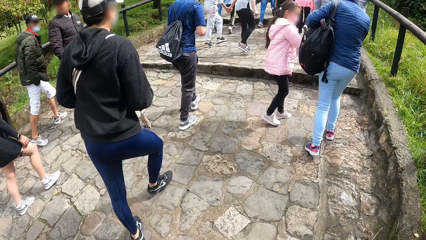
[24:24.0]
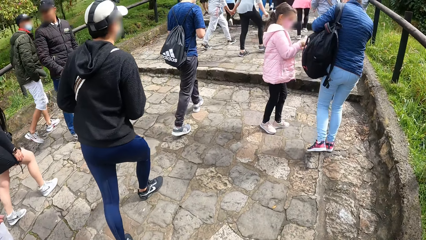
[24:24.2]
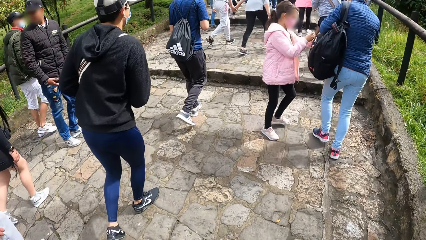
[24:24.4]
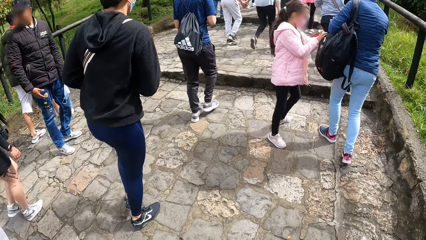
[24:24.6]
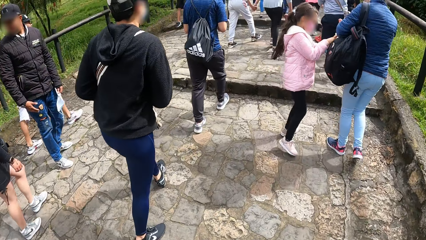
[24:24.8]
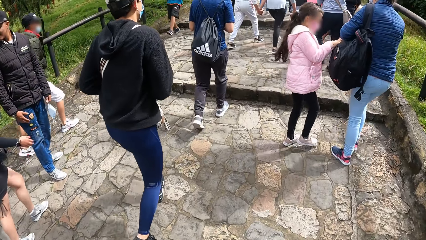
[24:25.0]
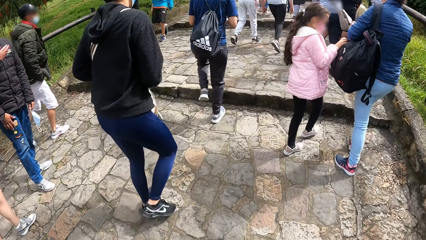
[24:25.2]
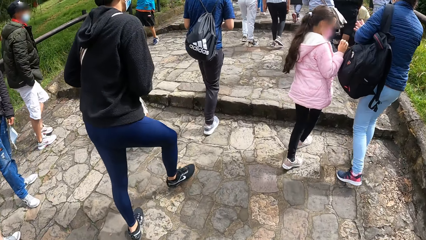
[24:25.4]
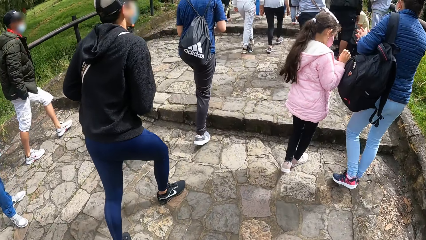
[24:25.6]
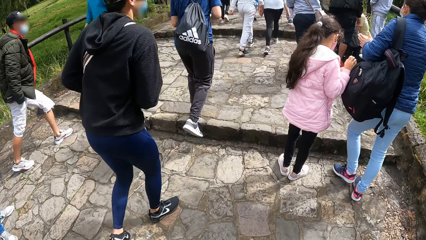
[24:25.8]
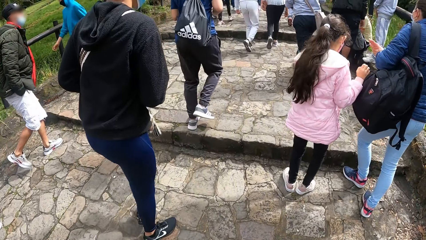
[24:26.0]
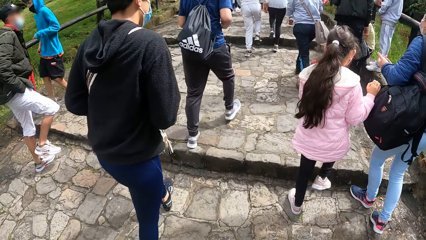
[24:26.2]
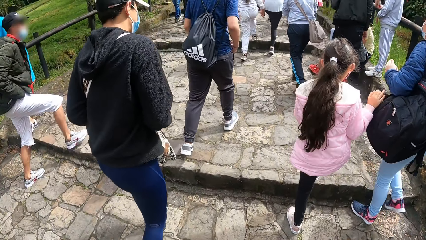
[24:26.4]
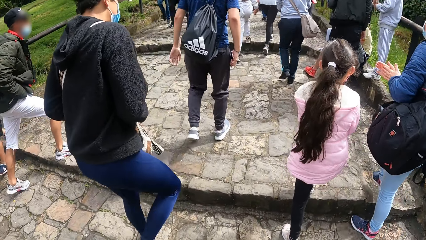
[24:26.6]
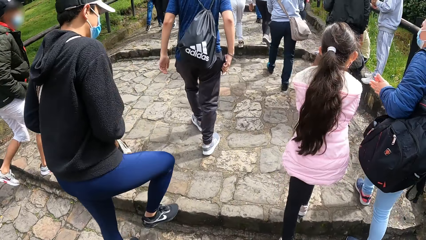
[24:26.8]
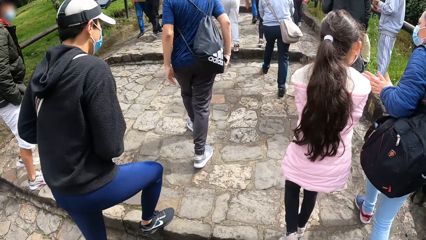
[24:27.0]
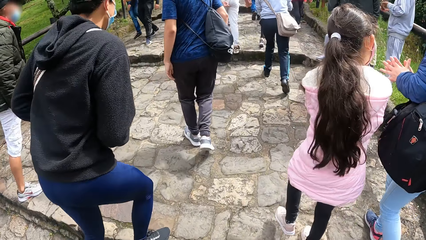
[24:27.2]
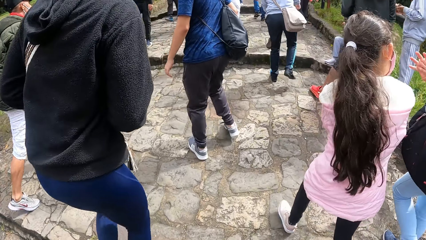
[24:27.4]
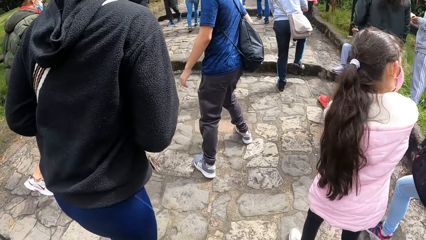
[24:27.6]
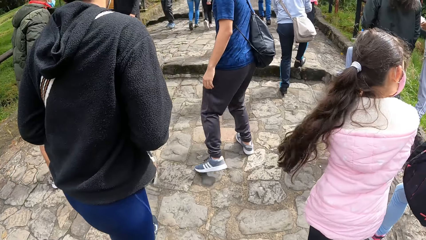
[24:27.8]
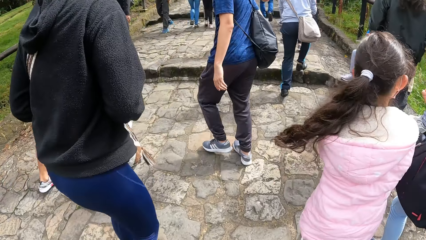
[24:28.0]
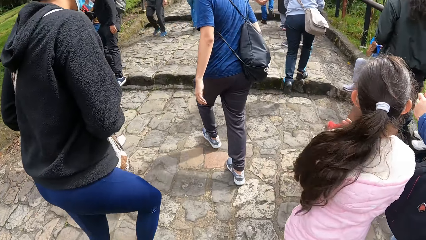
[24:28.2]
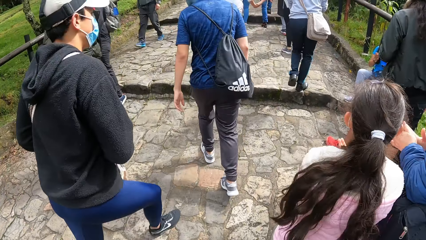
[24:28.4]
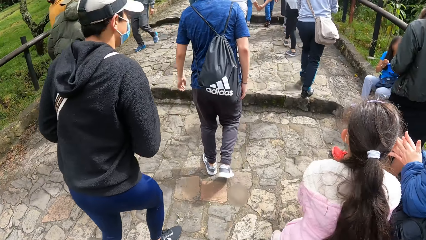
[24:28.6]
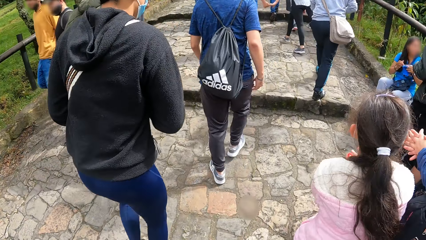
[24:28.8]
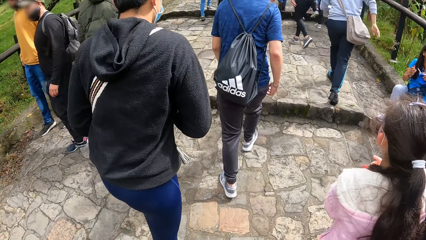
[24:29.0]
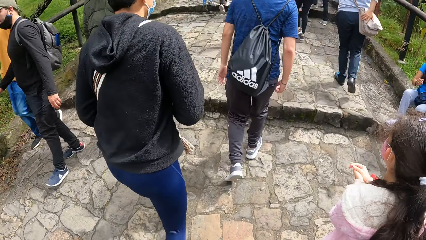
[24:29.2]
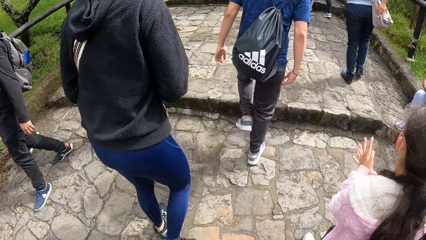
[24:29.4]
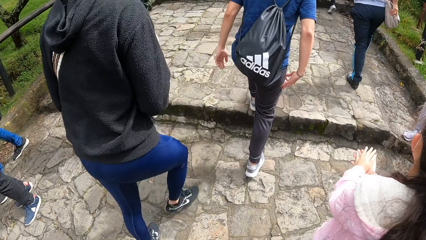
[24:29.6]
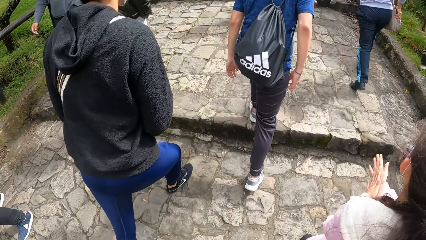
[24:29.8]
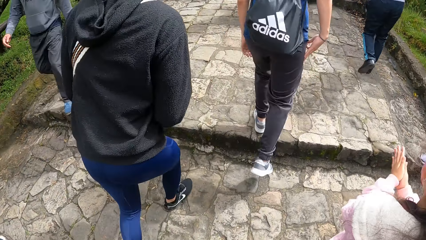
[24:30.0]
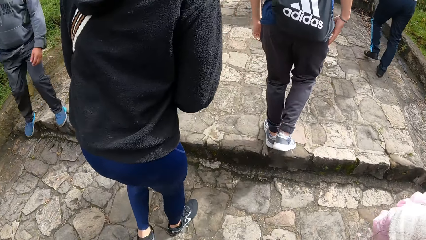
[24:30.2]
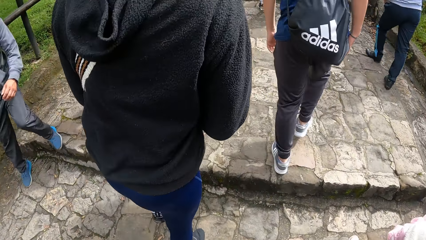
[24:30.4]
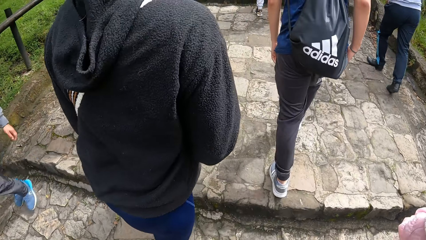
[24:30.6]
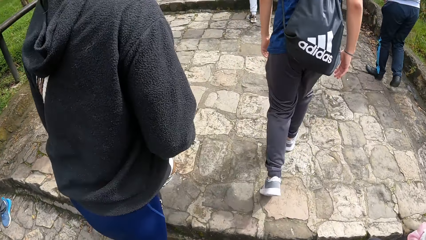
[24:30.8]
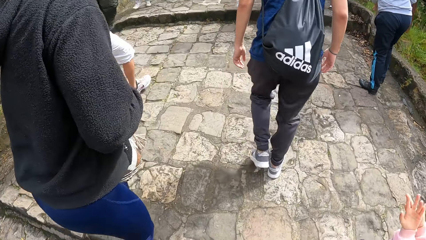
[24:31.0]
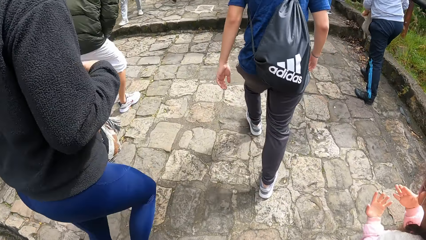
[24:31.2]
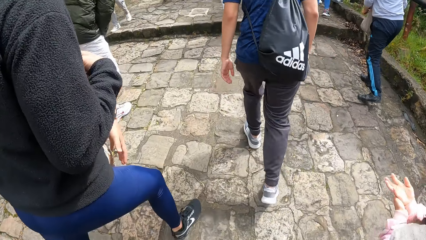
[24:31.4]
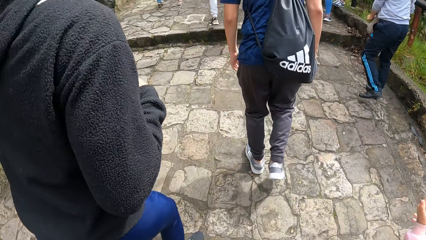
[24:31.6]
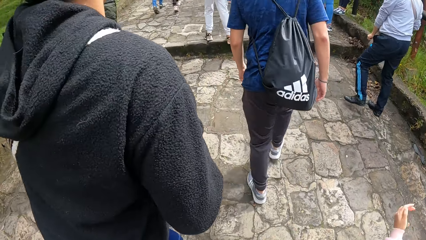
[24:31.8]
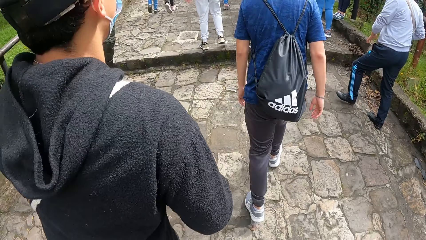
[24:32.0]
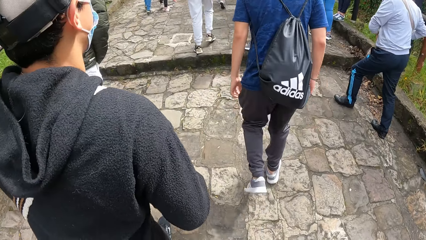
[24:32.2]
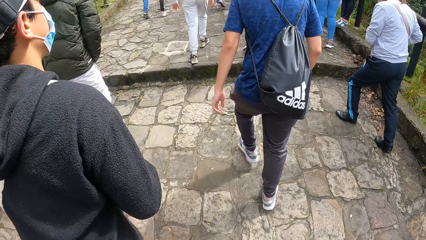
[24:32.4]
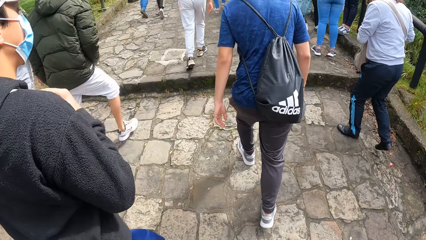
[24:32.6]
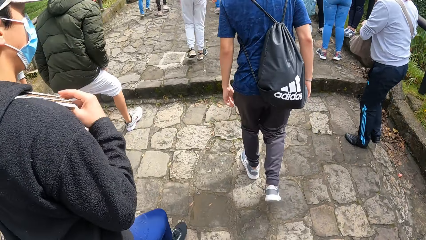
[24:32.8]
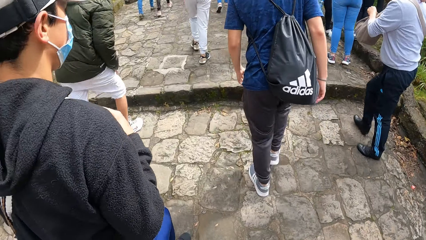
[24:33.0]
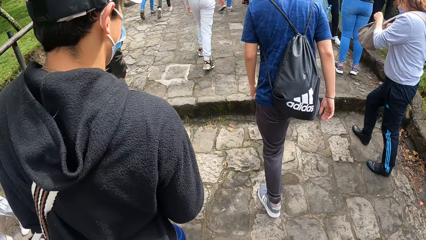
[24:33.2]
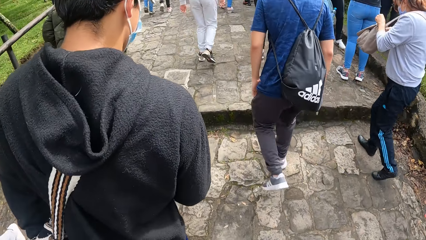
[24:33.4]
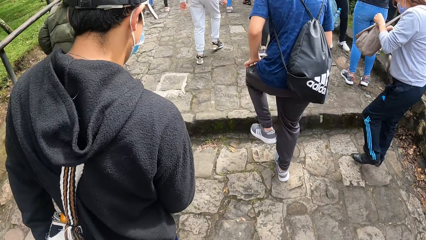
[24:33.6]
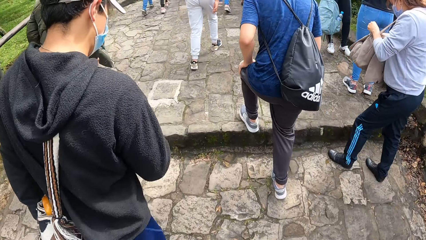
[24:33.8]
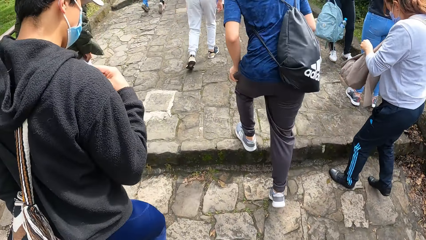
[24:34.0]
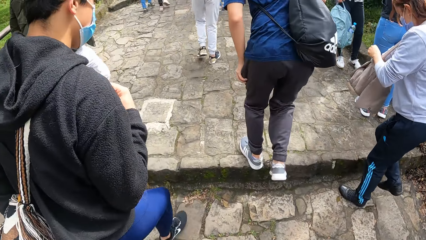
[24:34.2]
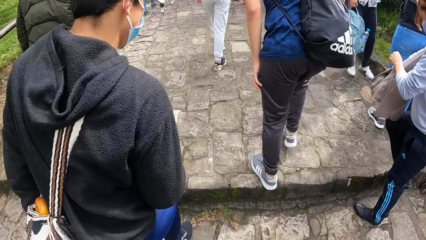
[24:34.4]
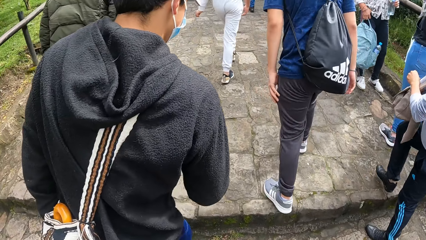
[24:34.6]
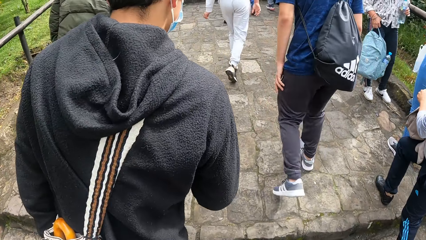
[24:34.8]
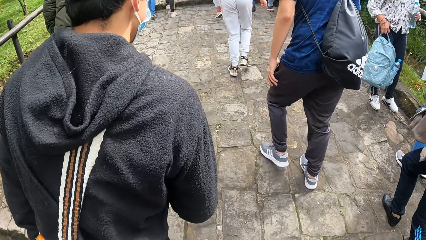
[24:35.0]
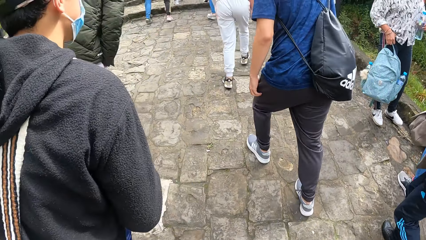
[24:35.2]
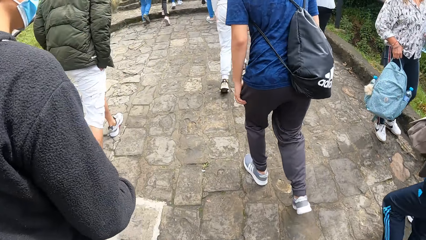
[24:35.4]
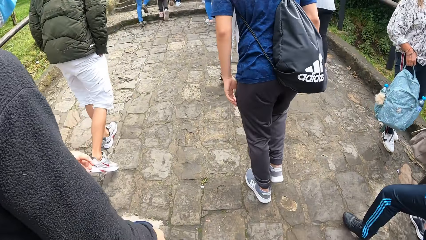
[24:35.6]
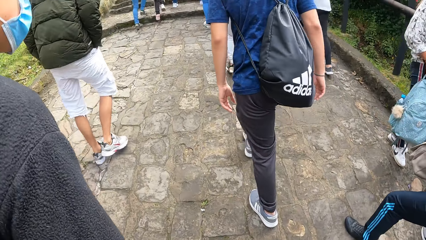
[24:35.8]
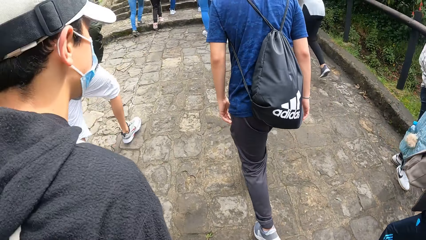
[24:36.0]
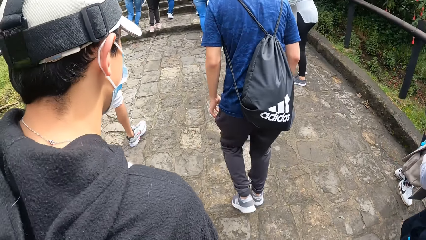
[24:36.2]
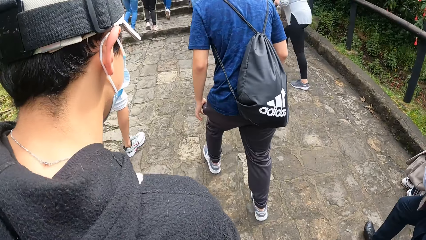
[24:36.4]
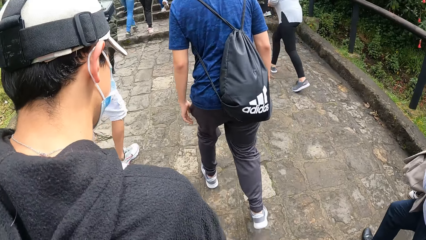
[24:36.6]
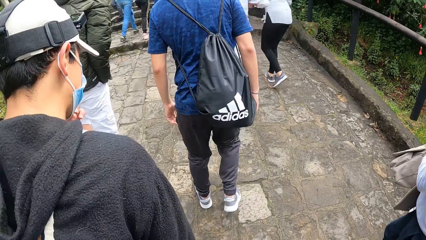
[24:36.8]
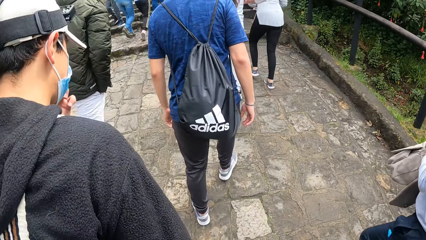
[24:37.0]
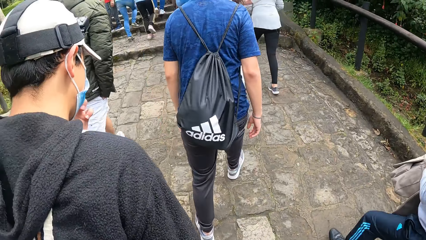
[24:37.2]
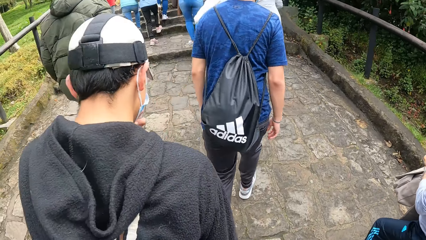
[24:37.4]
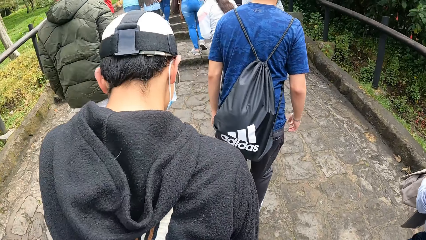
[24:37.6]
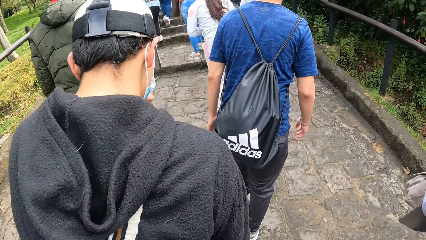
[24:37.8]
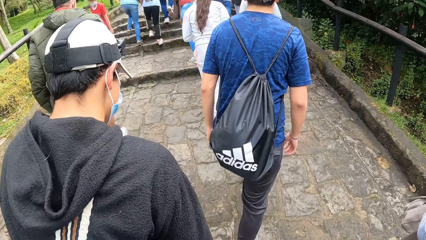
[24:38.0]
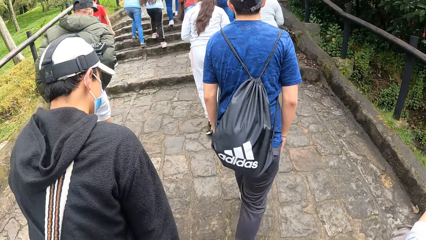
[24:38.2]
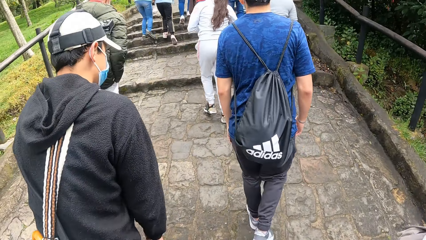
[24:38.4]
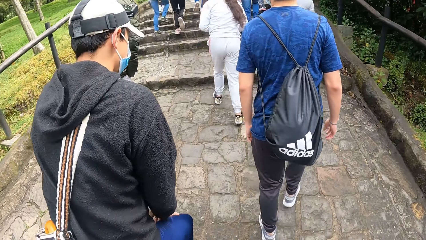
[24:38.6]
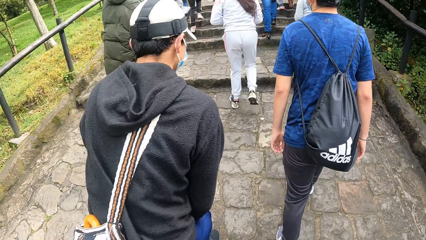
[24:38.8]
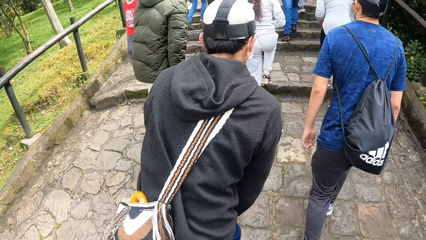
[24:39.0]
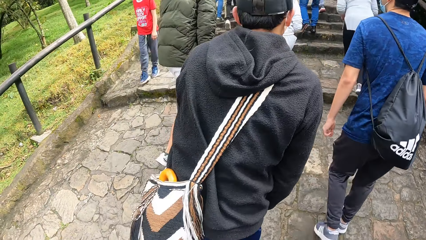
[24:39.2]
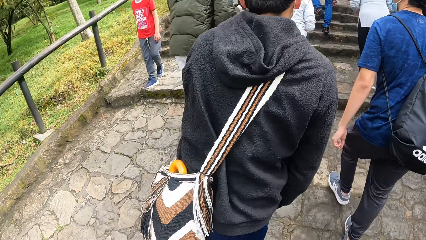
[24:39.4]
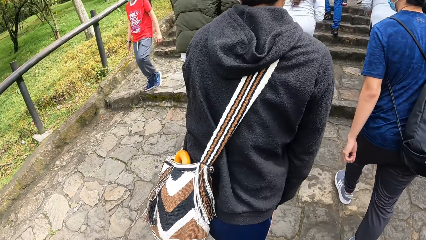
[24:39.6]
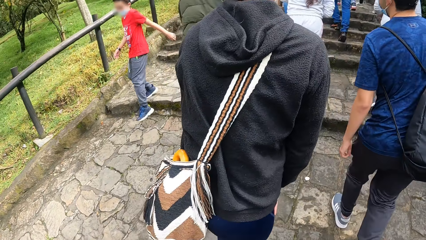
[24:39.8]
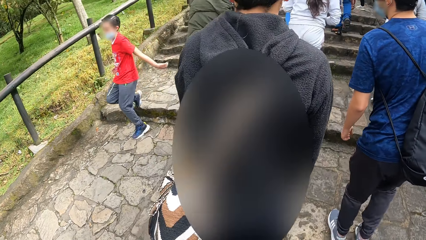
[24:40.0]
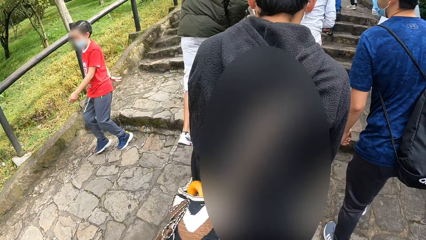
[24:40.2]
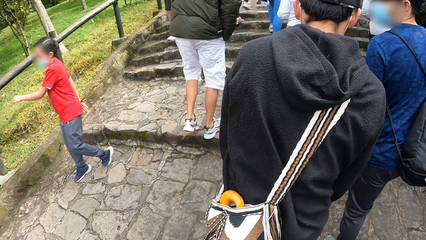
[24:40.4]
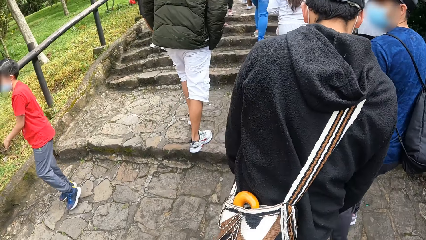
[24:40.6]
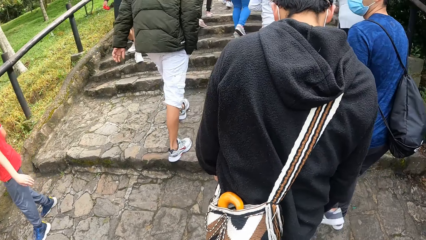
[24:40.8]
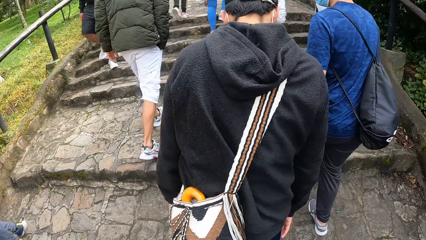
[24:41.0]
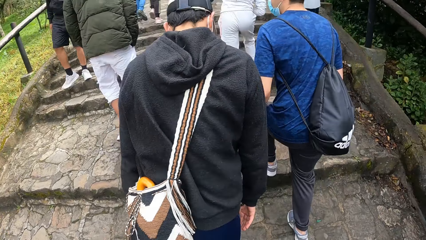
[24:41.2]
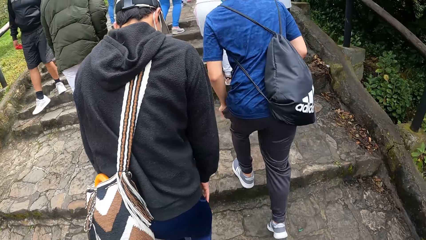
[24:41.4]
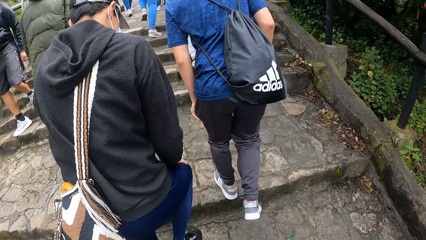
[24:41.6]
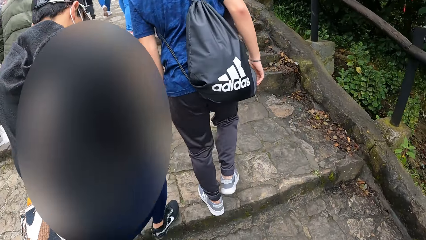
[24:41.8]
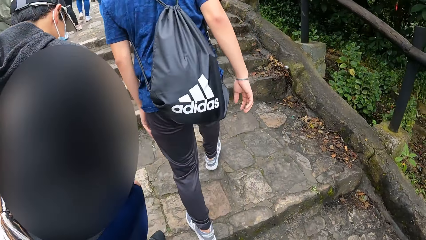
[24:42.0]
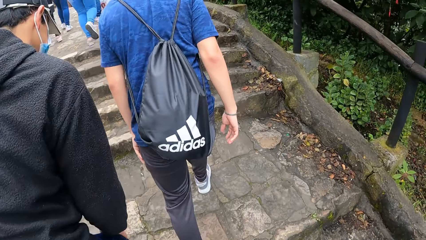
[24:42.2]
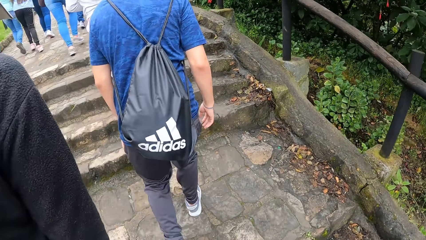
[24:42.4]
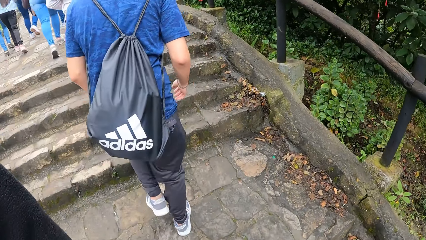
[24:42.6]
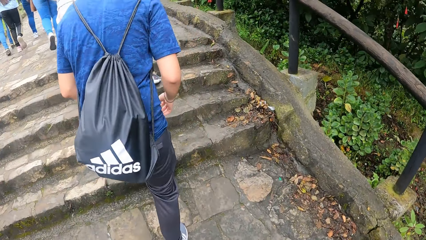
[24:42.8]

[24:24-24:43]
A man places the phone in his right hand in a pocket on his trousers with his right hand. Another man touches his face with his left hand.
